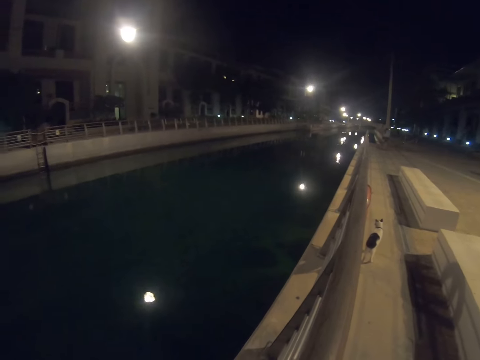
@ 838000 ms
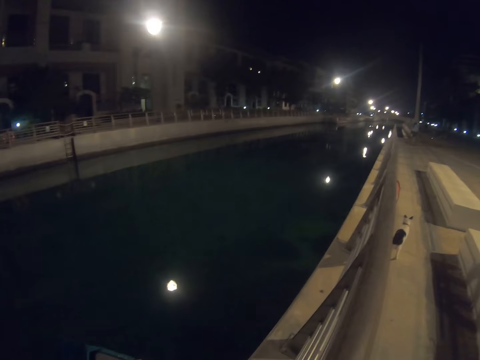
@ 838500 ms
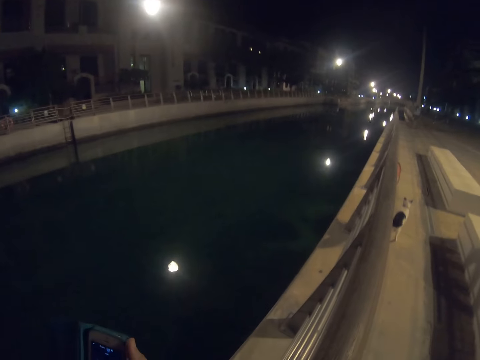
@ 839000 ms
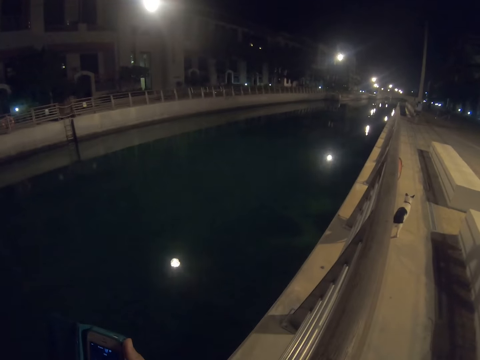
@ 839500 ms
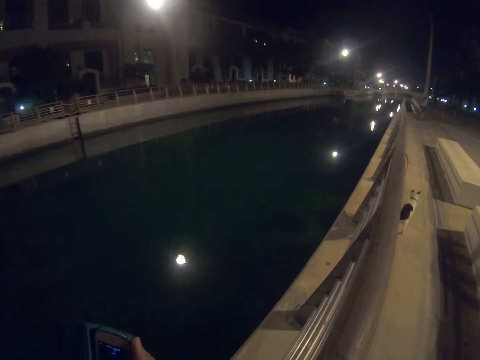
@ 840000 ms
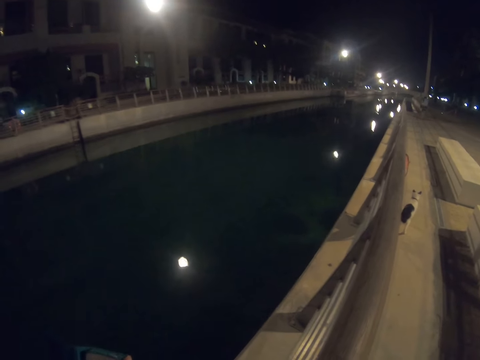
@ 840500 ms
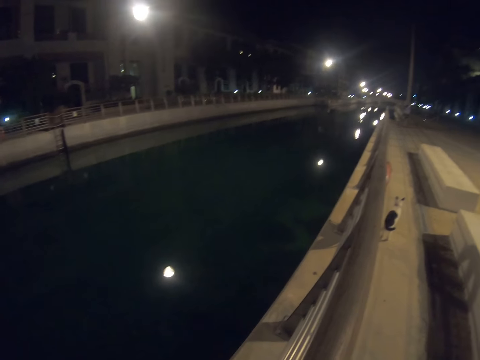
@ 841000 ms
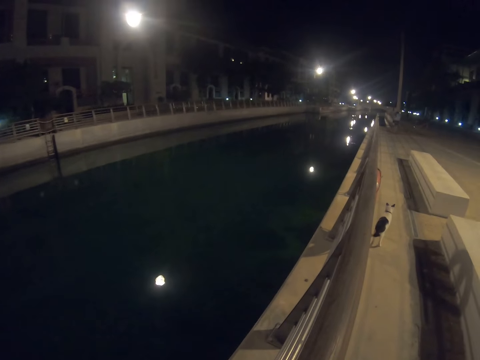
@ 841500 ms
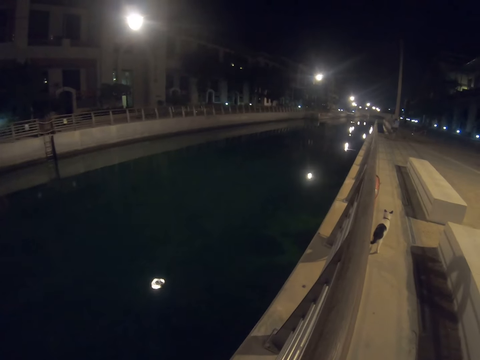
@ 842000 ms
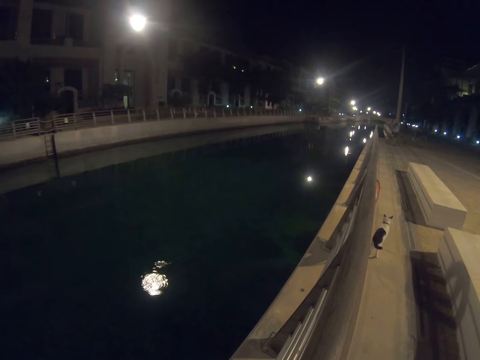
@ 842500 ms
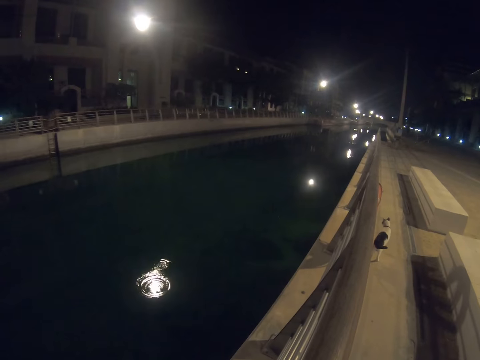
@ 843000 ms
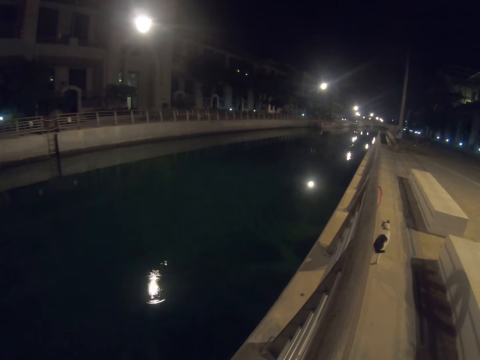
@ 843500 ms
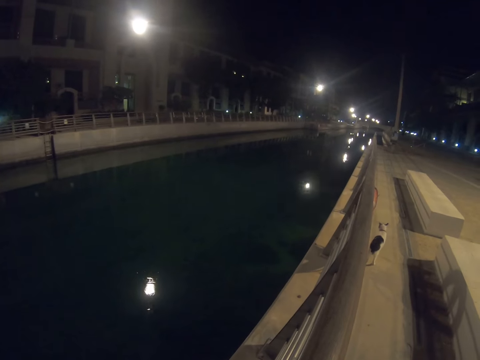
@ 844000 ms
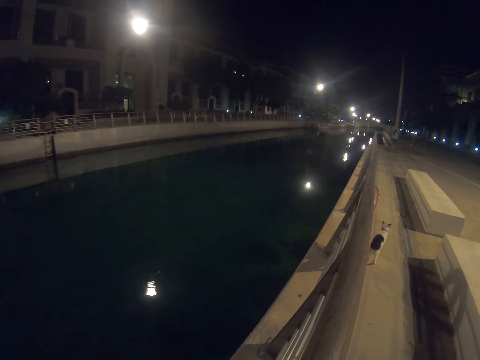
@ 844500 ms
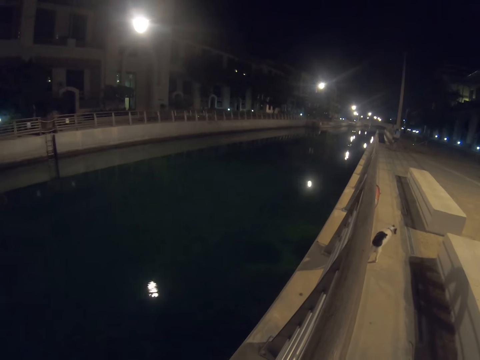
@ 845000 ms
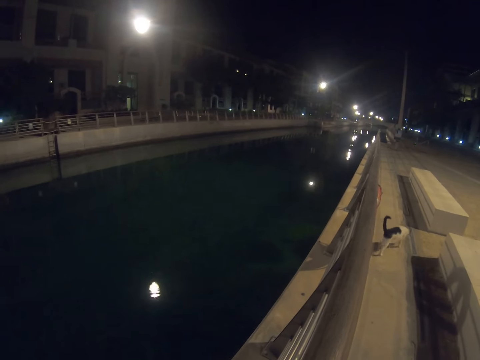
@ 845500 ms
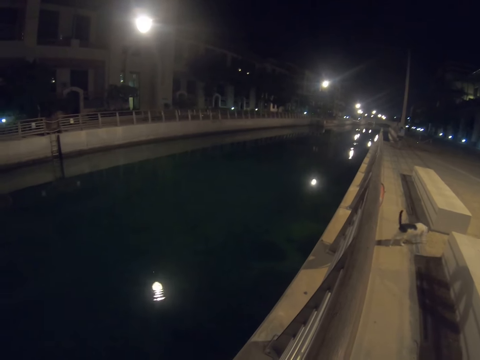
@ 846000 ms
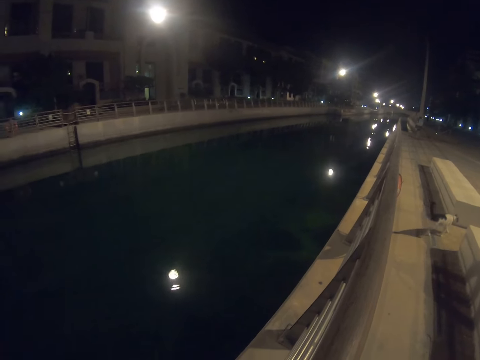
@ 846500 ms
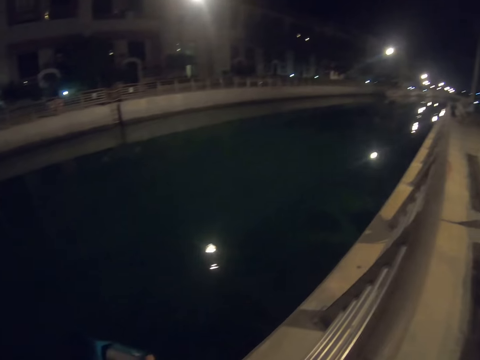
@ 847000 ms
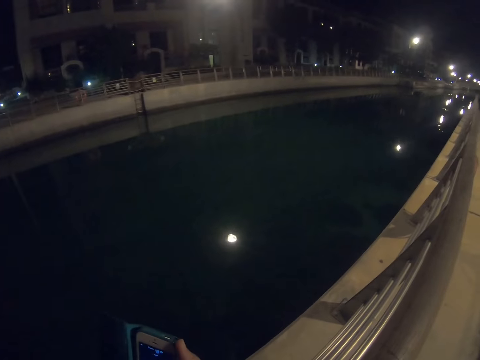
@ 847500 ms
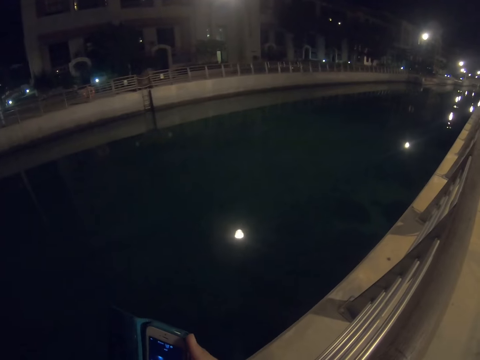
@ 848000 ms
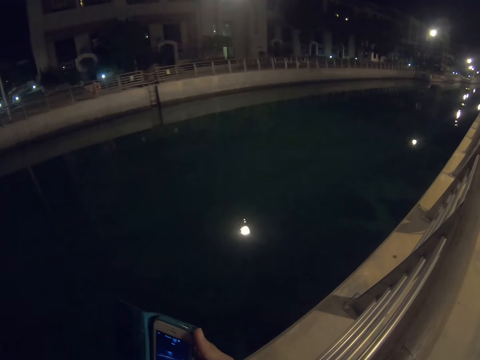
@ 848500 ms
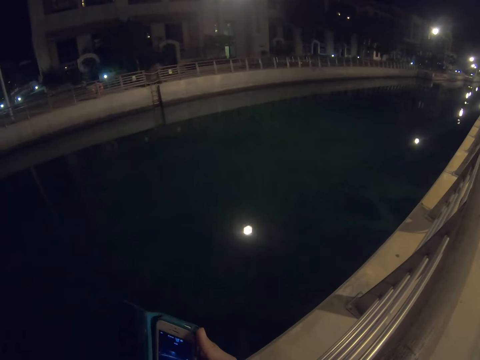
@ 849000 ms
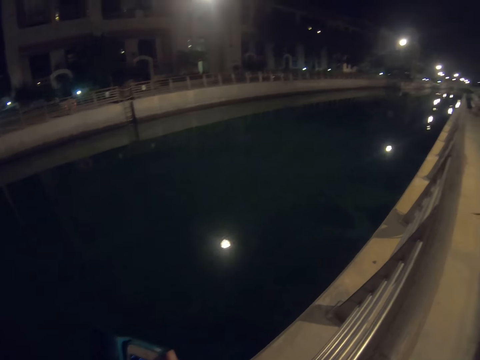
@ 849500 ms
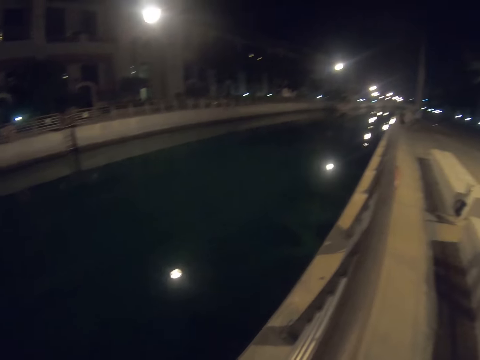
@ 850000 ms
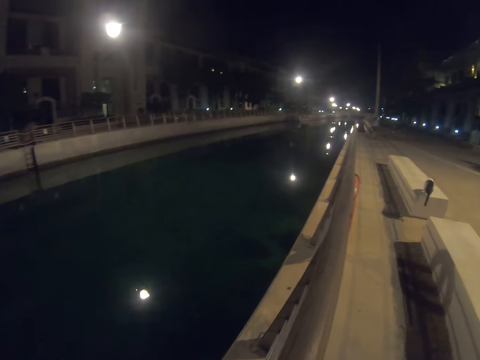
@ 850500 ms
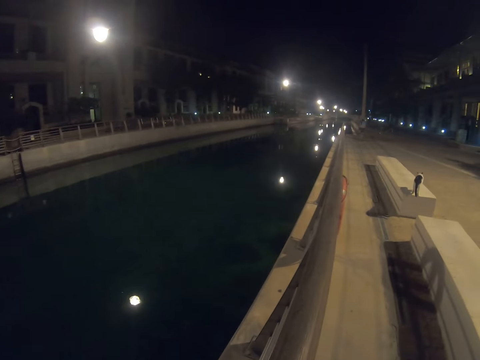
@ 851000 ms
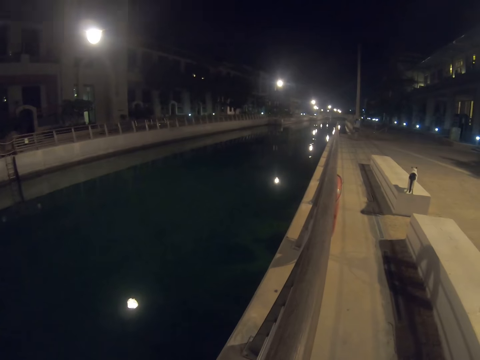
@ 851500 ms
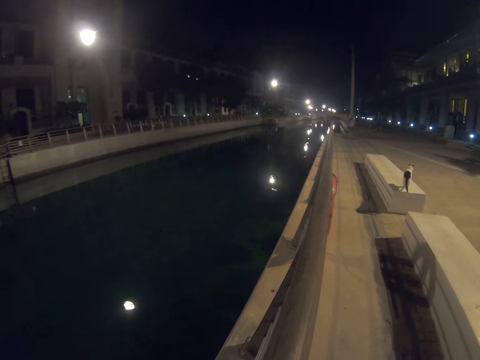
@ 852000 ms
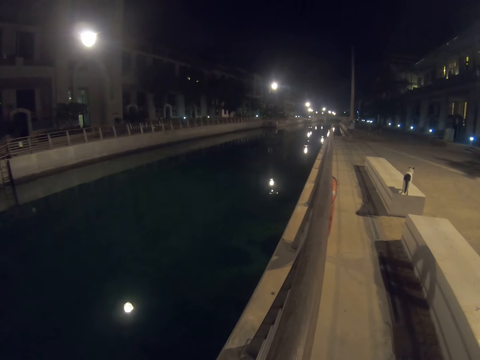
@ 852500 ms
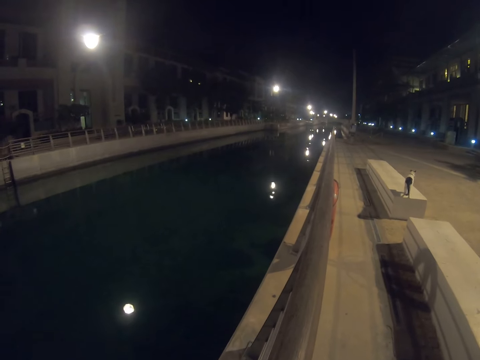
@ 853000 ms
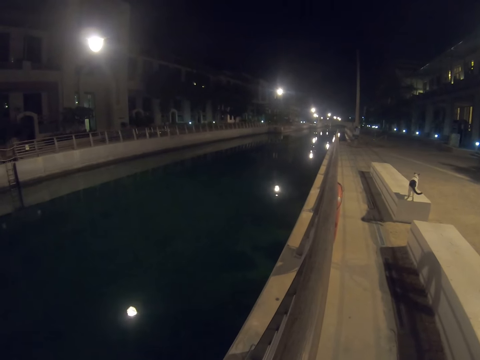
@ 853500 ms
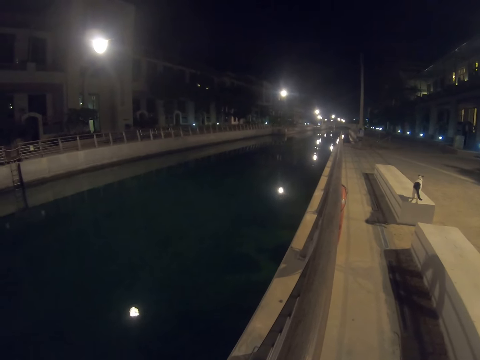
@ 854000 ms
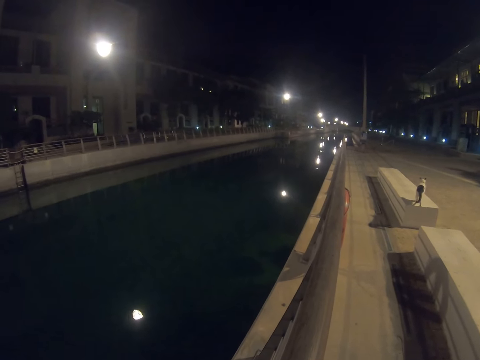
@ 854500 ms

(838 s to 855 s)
The camera wearer uses the phone. They hold the cellphone. They stare at the cat.

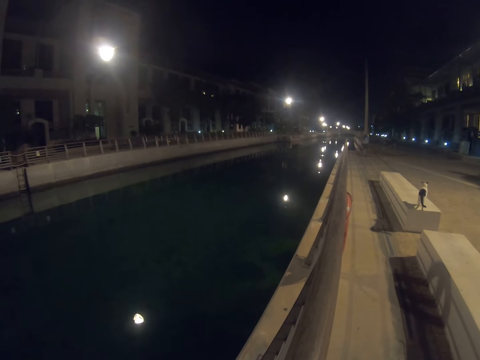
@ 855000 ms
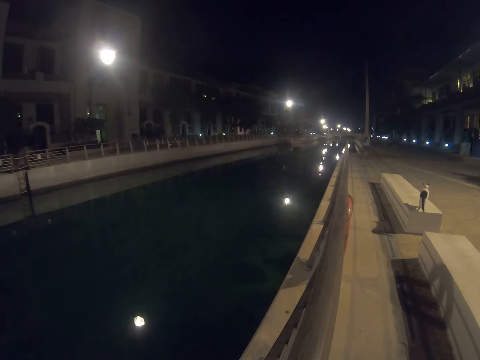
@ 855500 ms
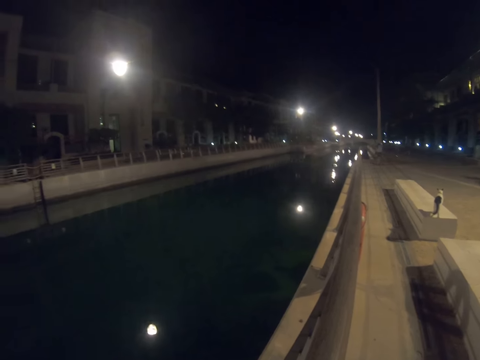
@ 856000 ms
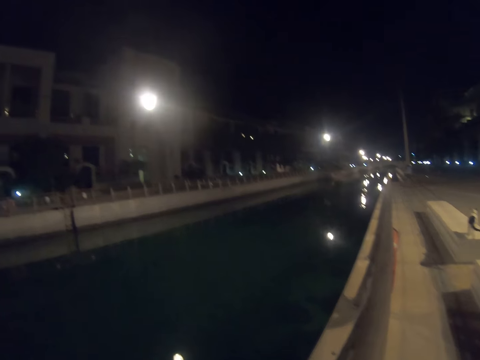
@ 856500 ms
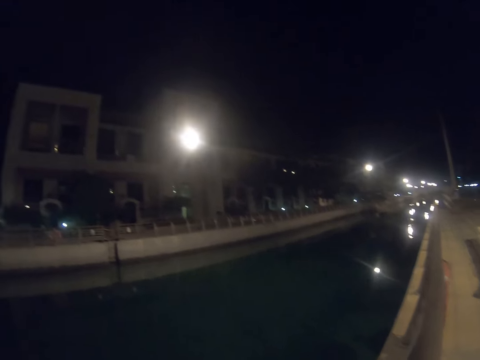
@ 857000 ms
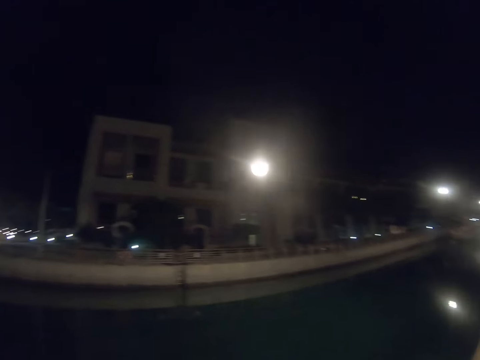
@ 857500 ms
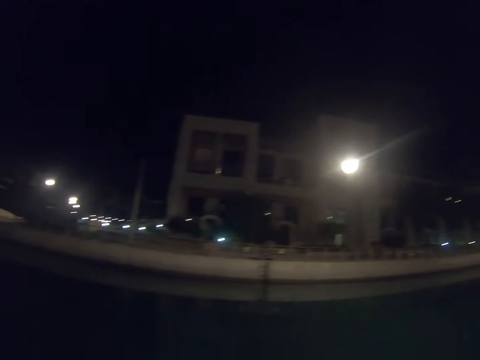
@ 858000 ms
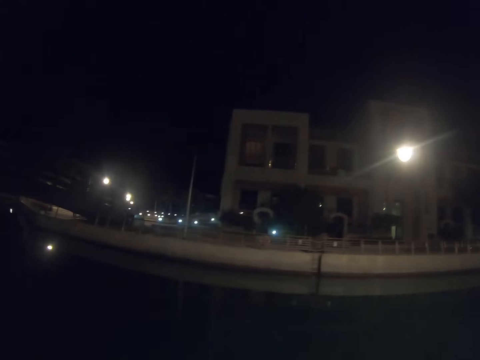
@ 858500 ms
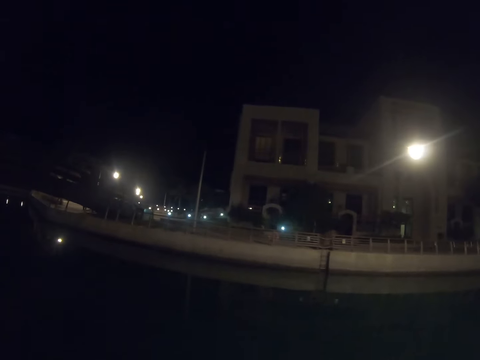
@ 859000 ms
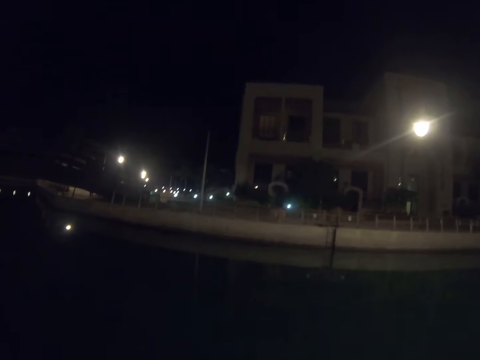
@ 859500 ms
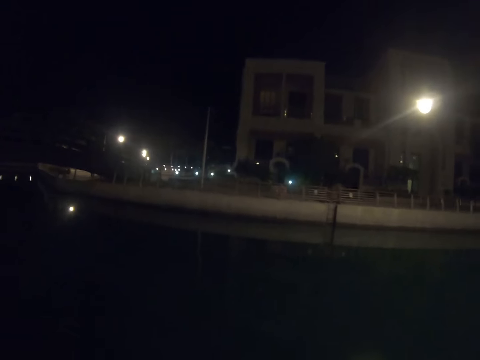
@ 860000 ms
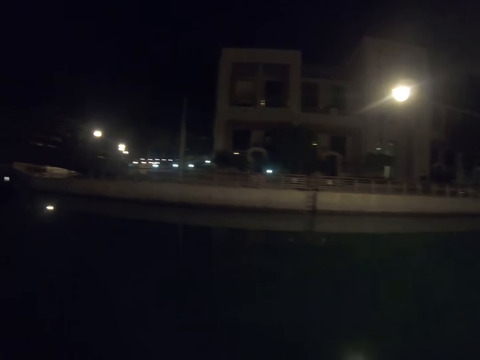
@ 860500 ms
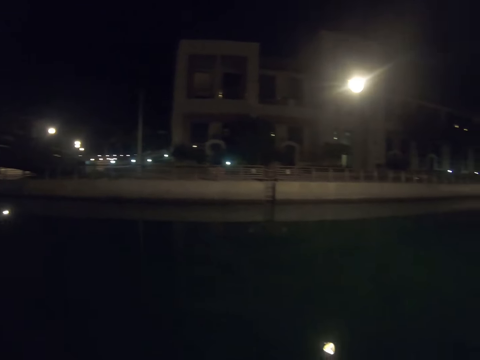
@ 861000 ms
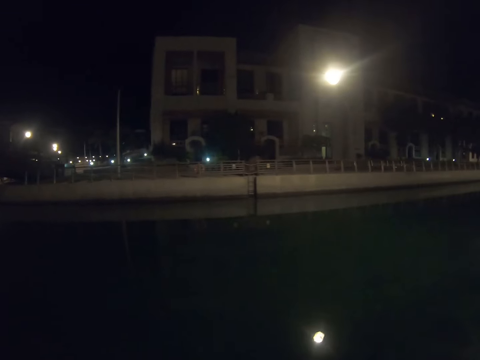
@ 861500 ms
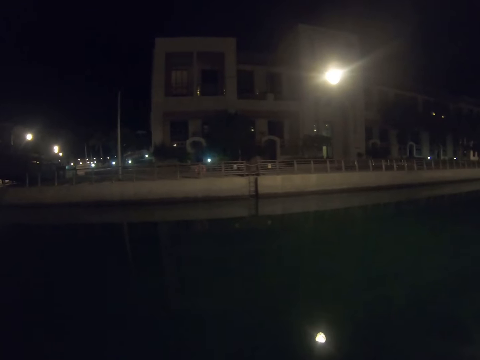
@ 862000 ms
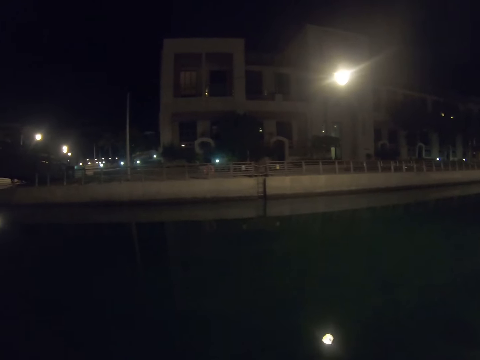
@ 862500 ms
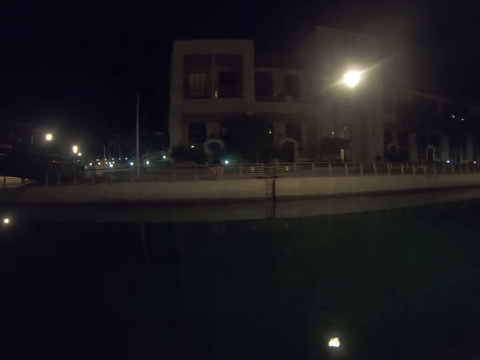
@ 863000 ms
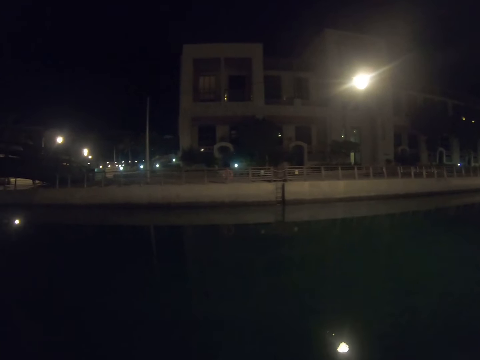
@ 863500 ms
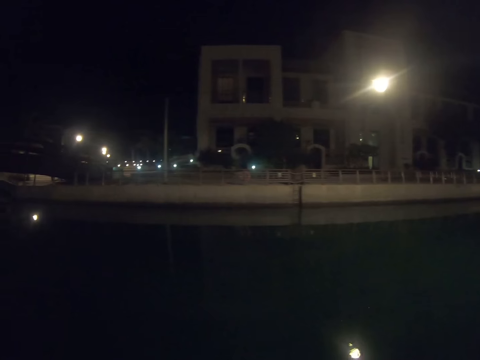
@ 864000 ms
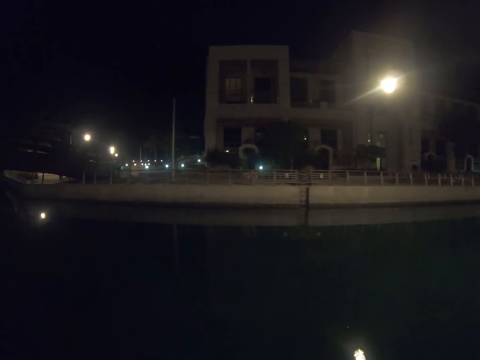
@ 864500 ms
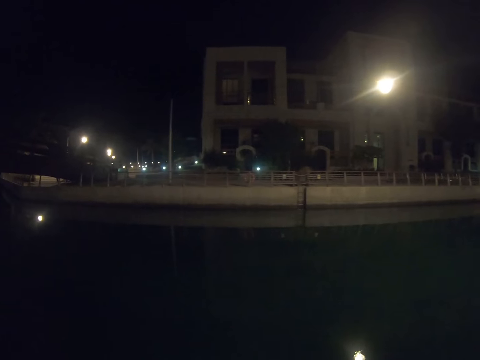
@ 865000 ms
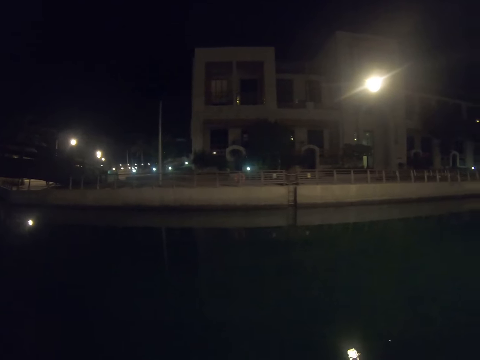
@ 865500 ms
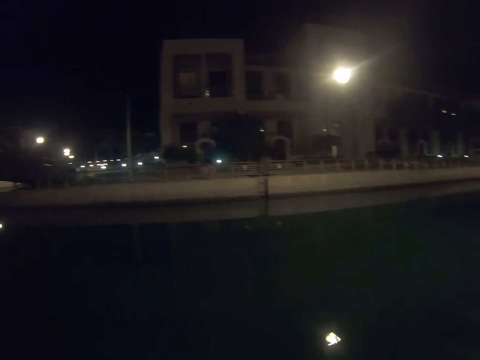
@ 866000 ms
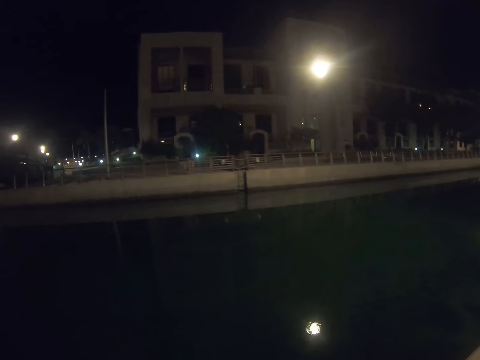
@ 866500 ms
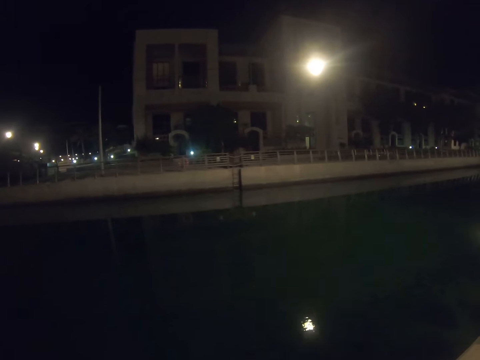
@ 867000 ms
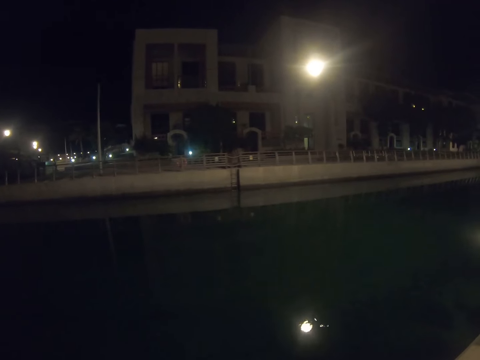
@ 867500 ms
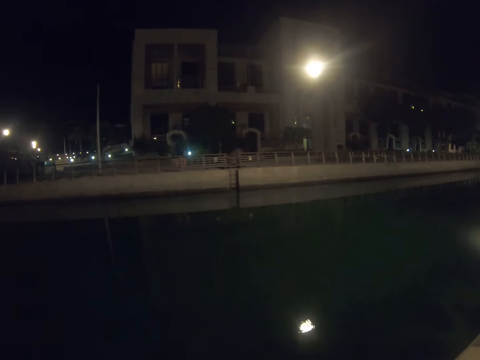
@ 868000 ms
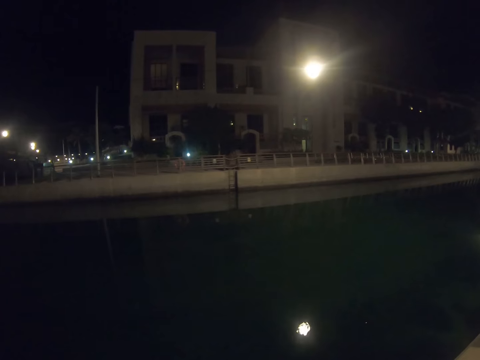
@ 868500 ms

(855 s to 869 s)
The camera wearer gazes at buildings on the other side of the waterway.
